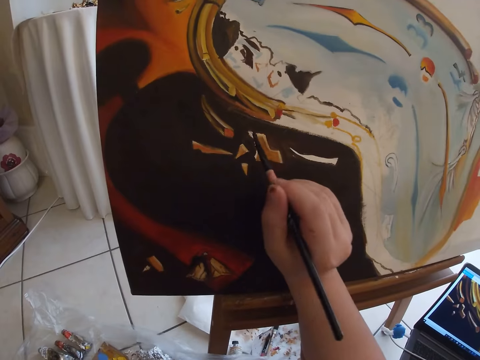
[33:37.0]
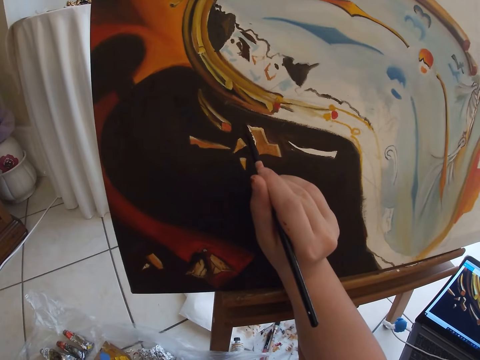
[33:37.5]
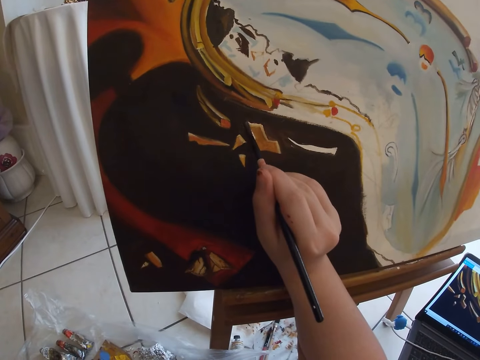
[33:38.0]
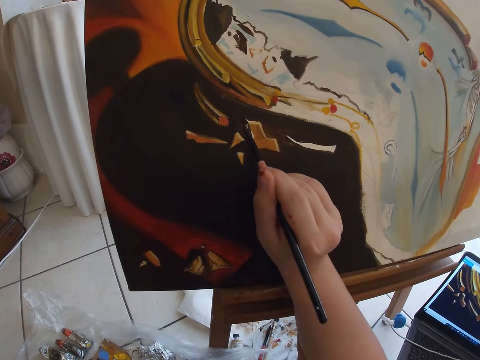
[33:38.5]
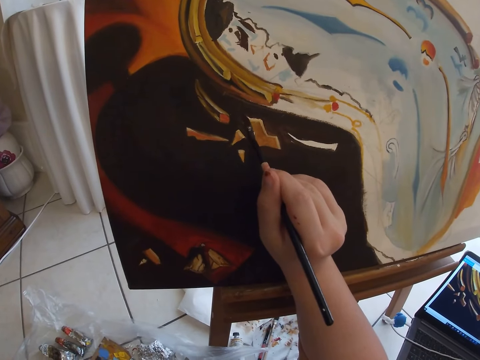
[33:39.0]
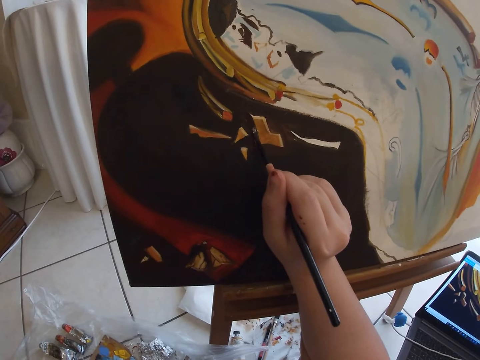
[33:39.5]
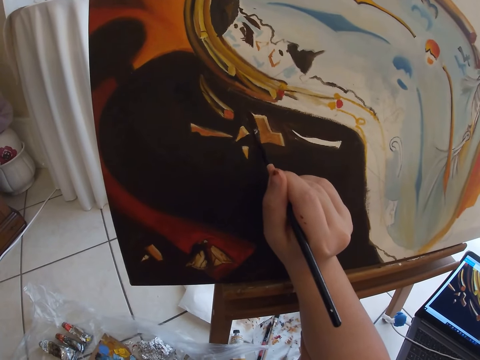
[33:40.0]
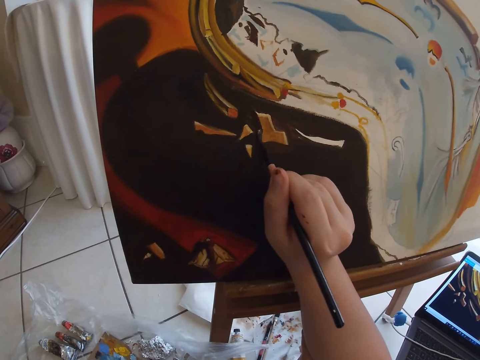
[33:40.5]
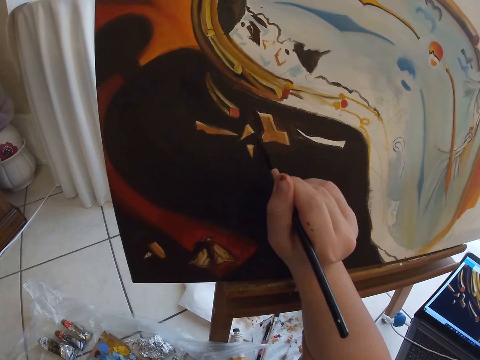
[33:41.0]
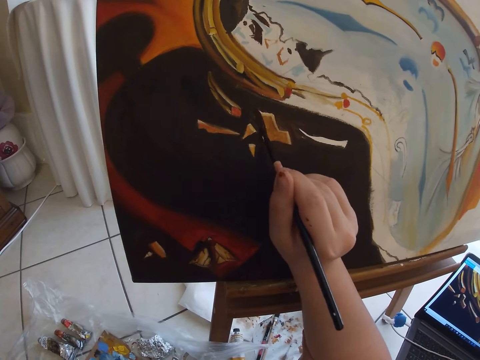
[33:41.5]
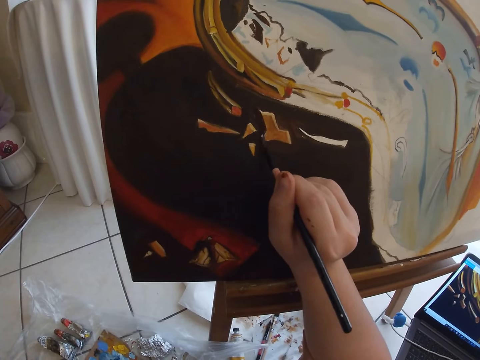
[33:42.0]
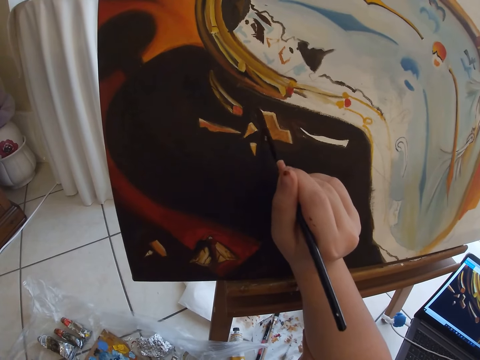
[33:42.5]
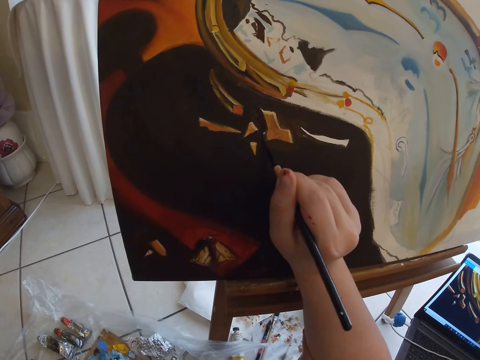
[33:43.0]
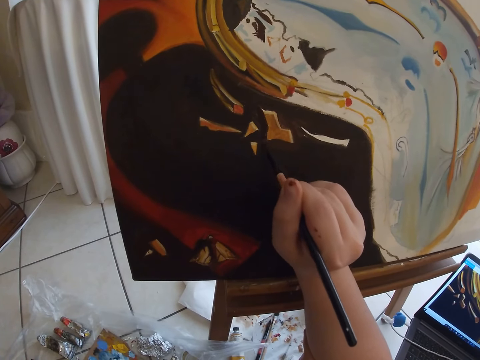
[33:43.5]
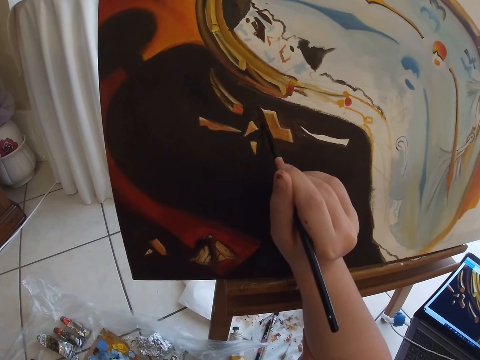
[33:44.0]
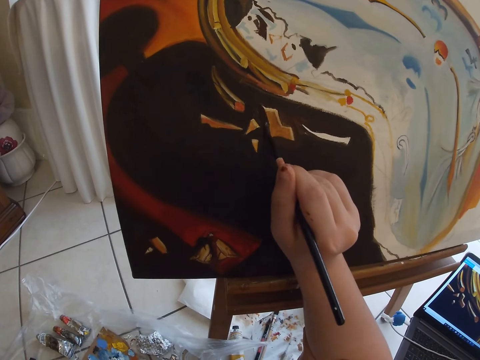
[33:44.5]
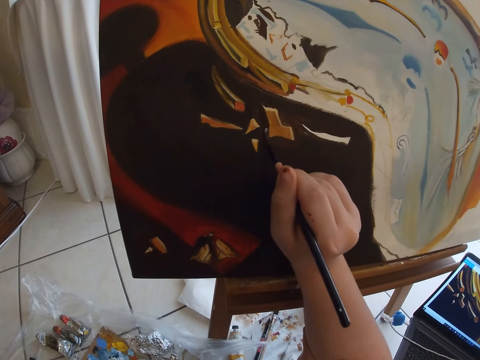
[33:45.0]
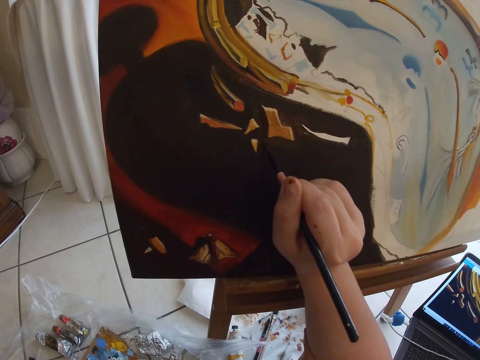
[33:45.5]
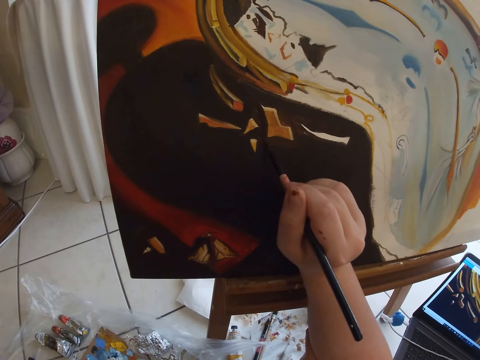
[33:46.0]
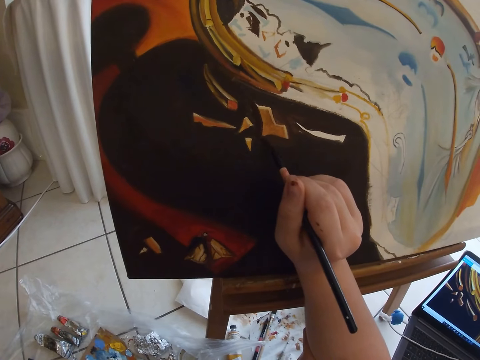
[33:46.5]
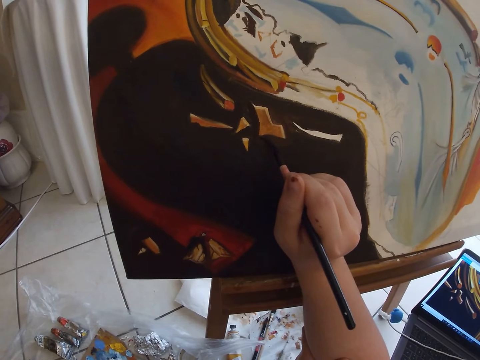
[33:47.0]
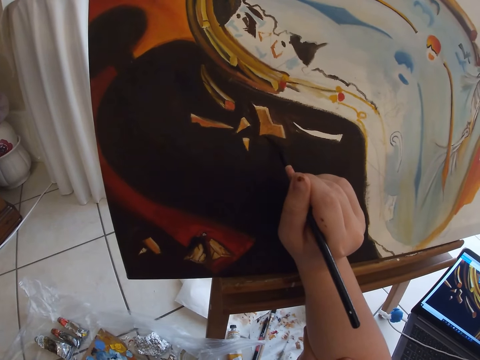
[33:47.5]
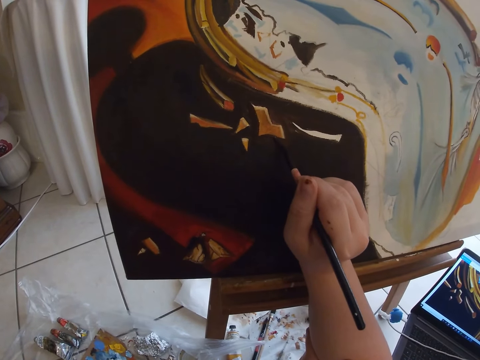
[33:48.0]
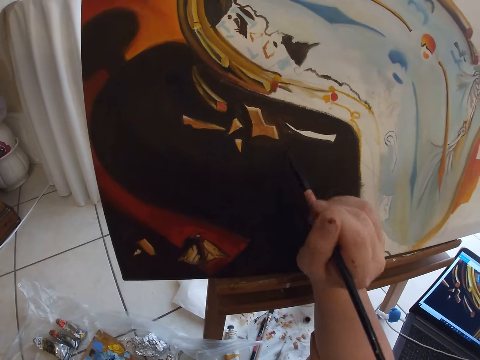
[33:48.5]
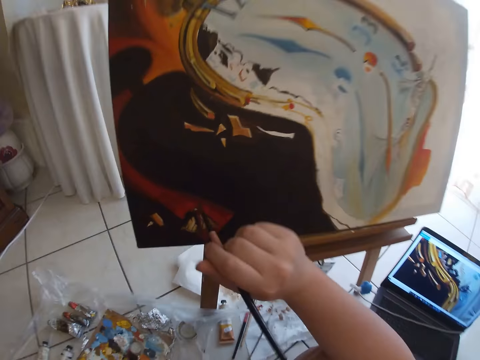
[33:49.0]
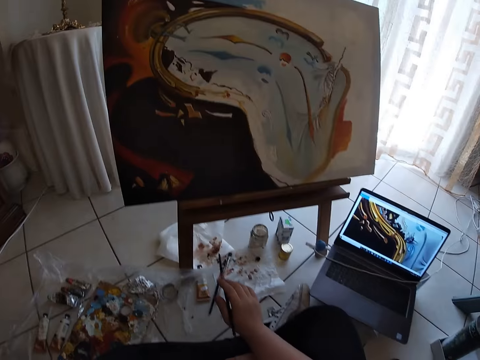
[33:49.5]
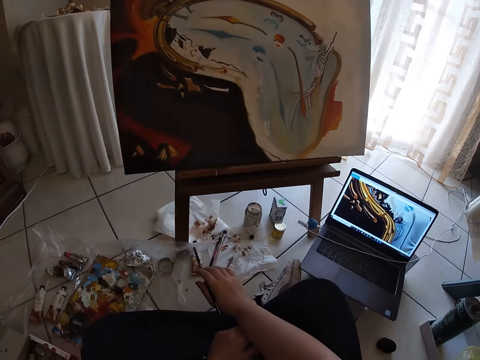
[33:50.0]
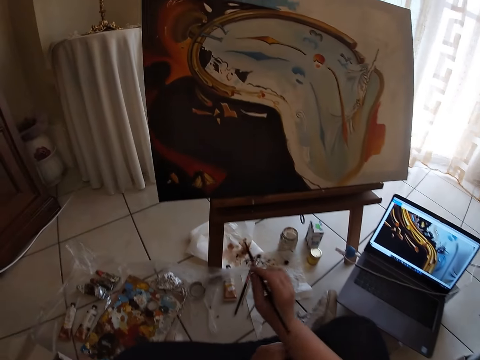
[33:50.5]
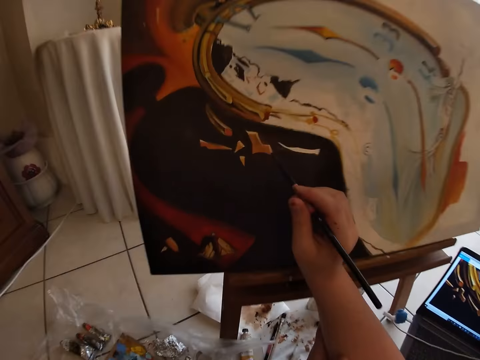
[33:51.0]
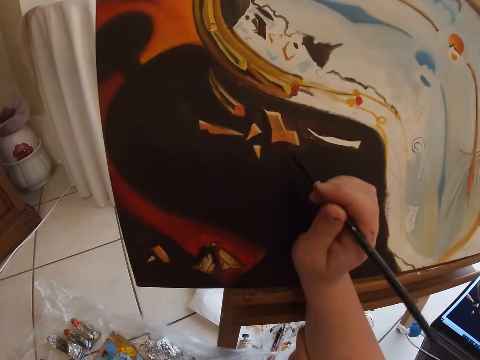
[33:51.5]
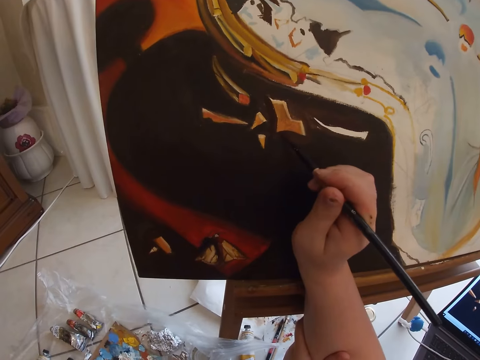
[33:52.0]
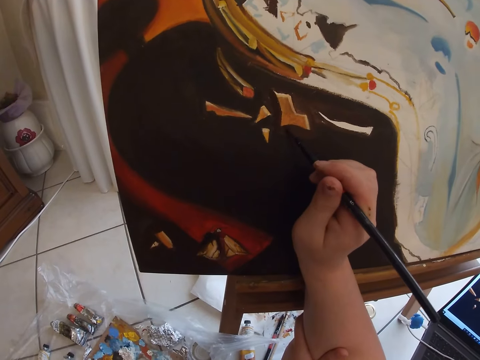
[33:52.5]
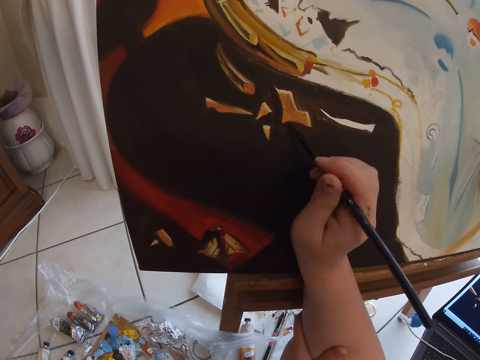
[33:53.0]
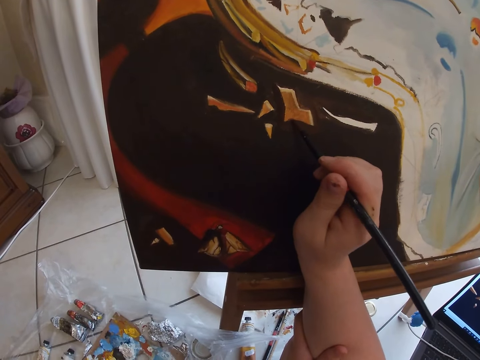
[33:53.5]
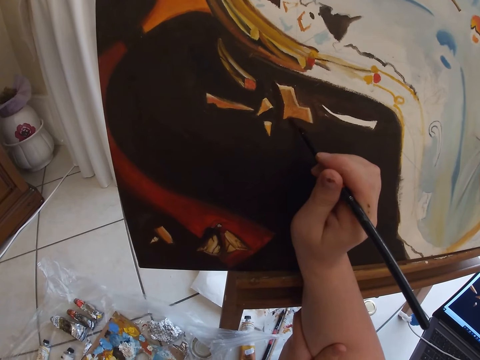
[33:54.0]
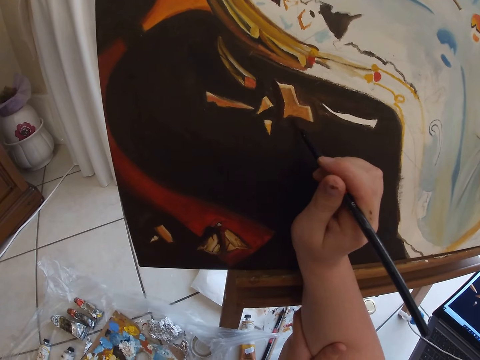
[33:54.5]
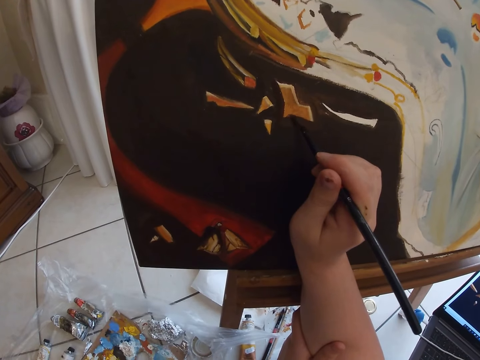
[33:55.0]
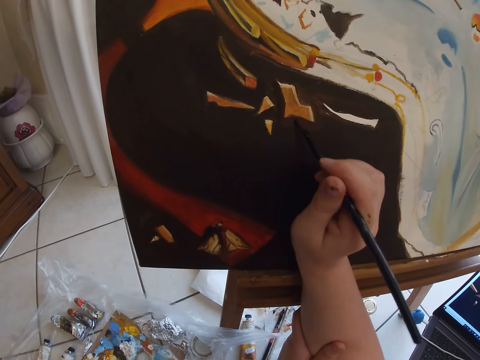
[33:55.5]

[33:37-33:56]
The camera wearer paints wall art on the table with the painting brush in his right hand. He removes the paint brush from the painting. He paints the wall art using the paint brush.

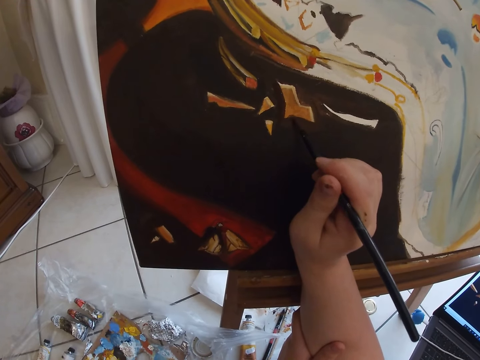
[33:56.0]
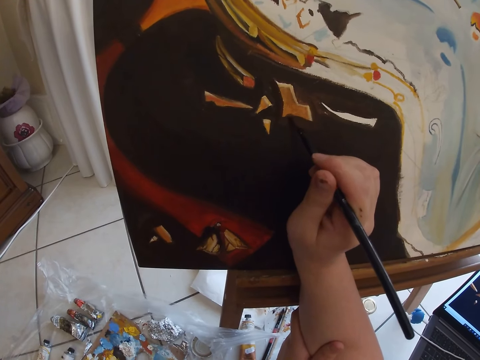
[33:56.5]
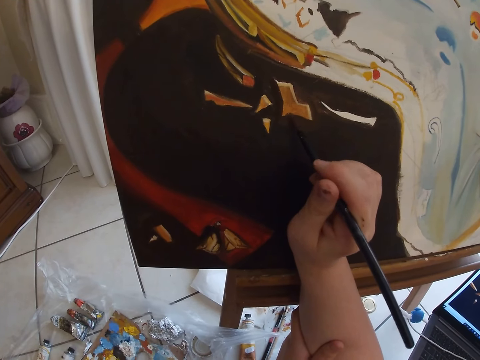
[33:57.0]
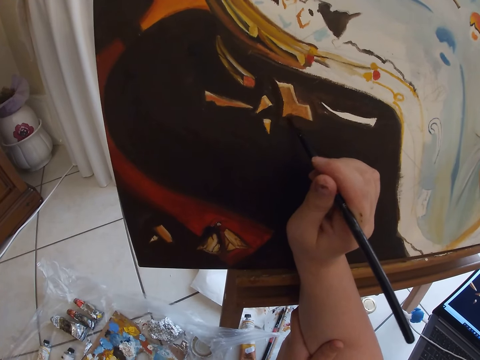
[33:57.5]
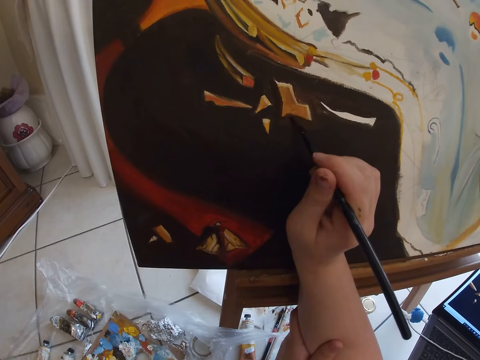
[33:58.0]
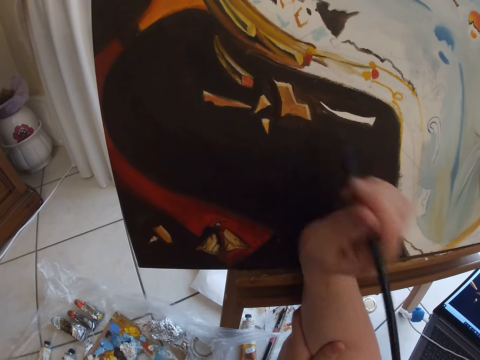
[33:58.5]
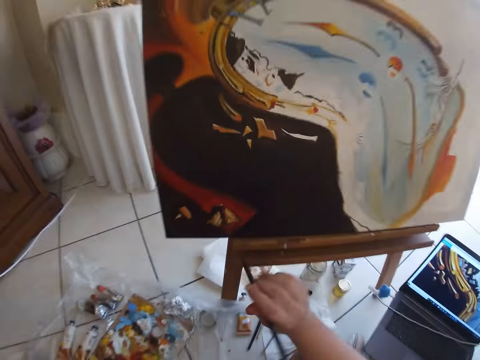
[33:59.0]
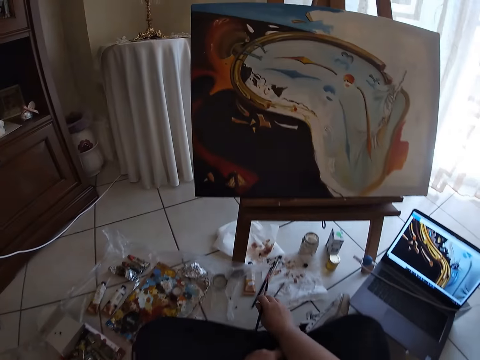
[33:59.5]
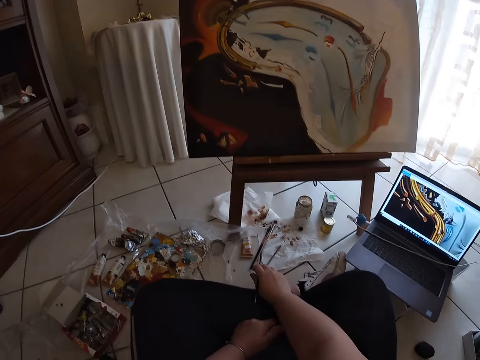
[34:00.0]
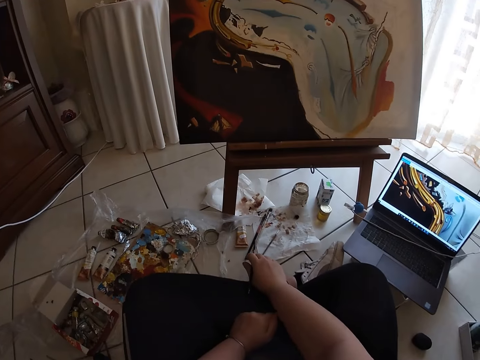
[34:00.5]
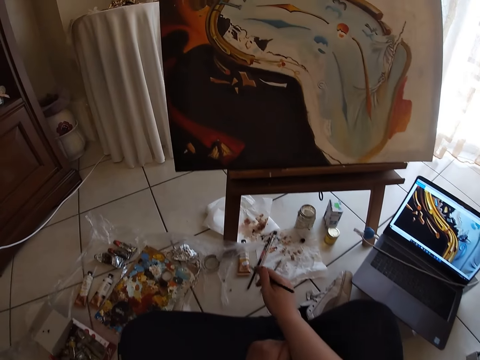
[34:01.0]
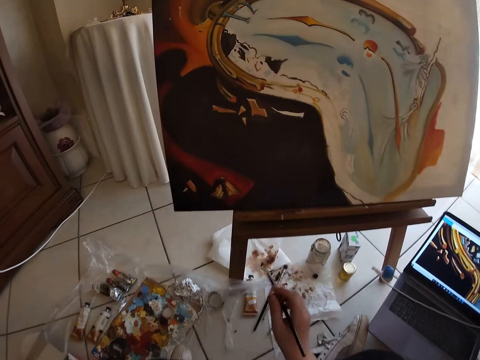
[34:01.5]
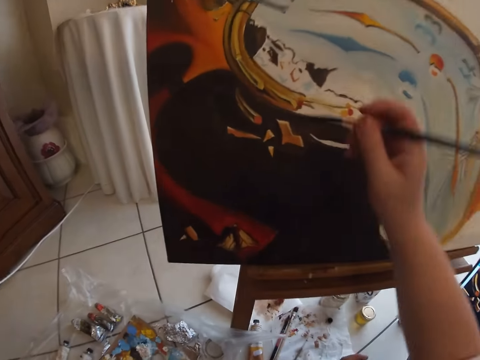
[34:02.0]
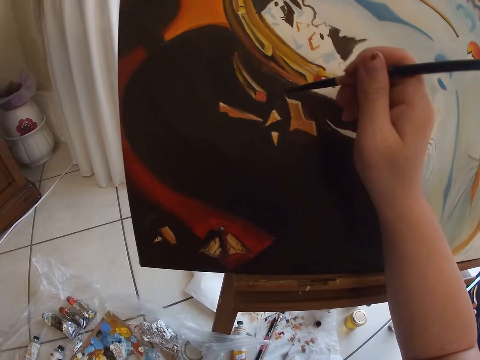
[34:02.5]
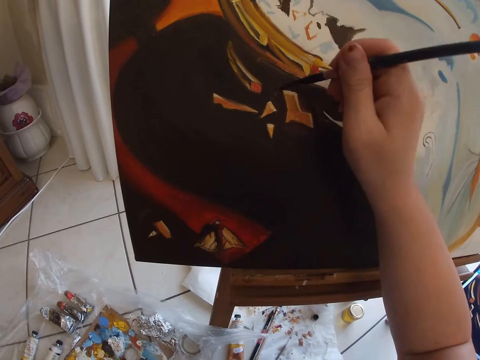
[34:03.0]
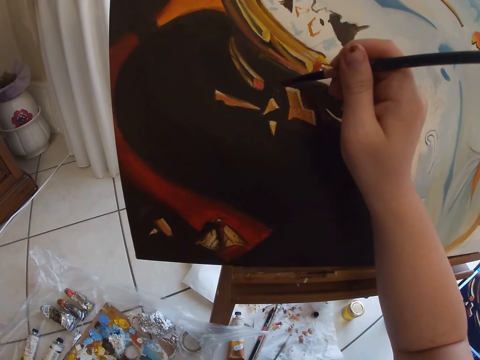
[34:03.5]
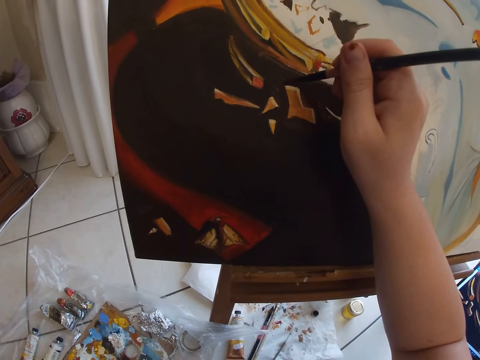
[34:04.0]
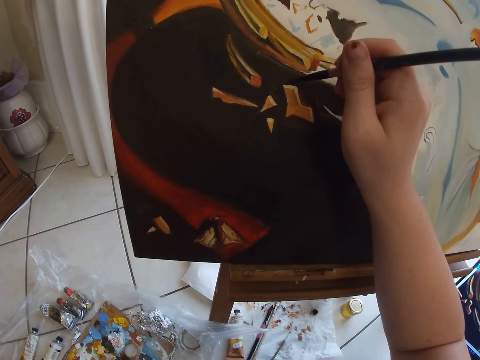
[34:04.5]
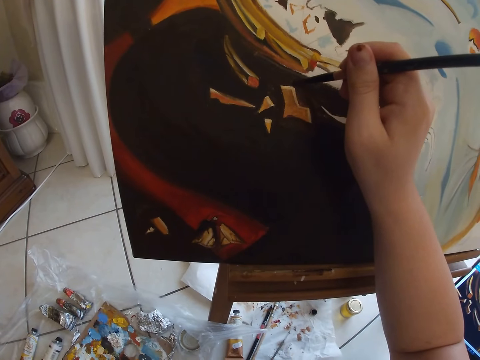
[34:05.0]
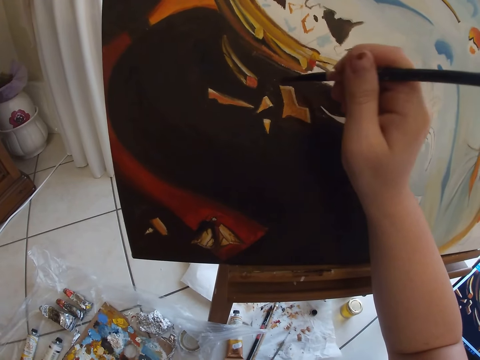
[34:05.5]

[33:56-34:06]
The camera wearer removes the paint brush from the painting. They paint wall art using the paint brush.
